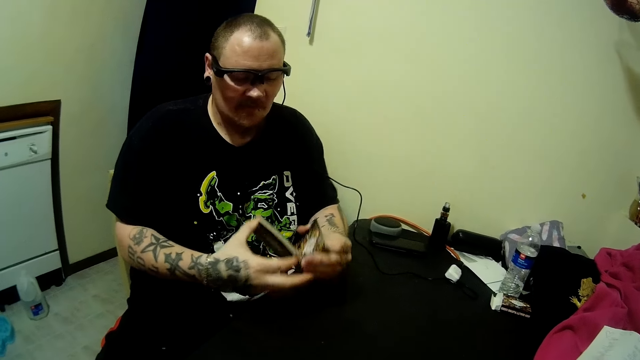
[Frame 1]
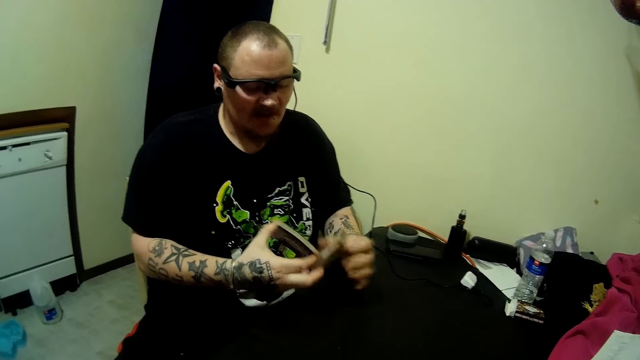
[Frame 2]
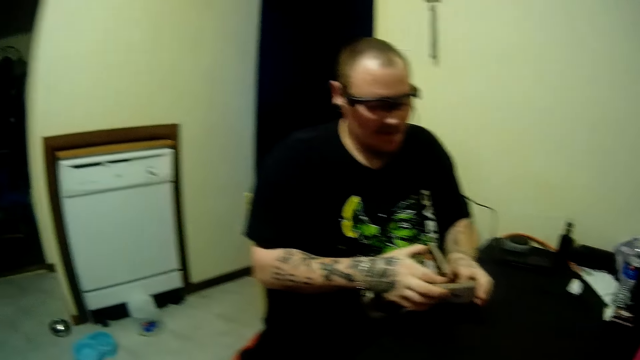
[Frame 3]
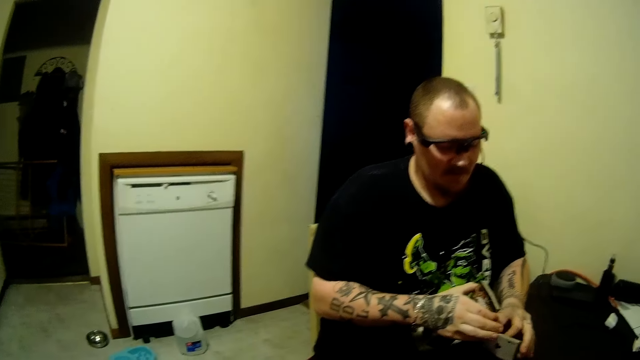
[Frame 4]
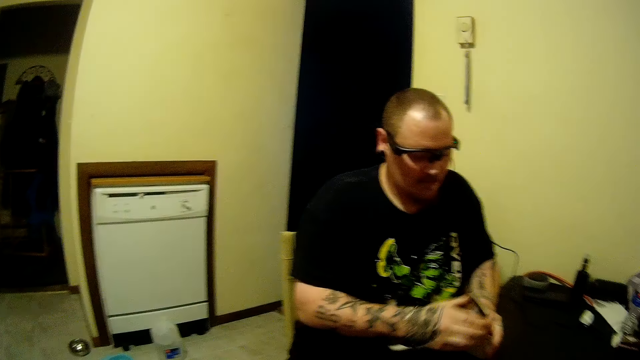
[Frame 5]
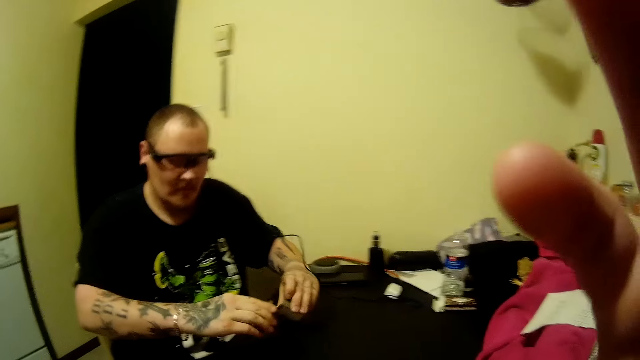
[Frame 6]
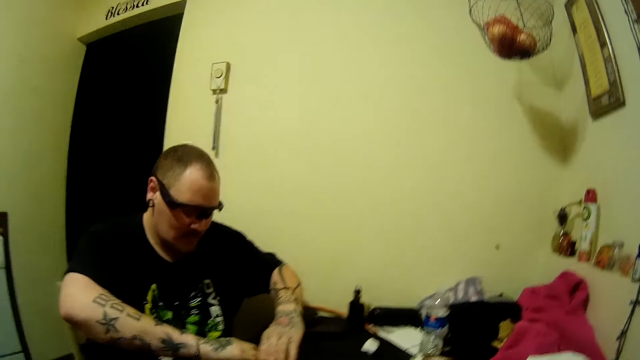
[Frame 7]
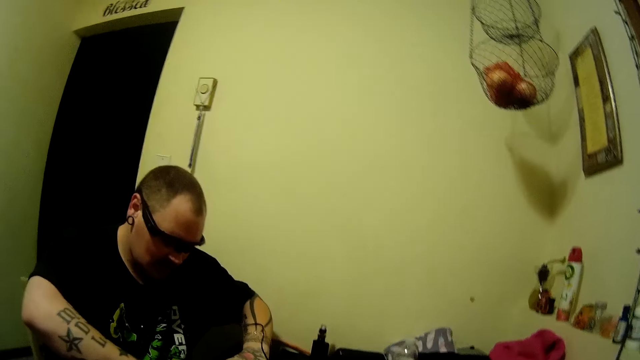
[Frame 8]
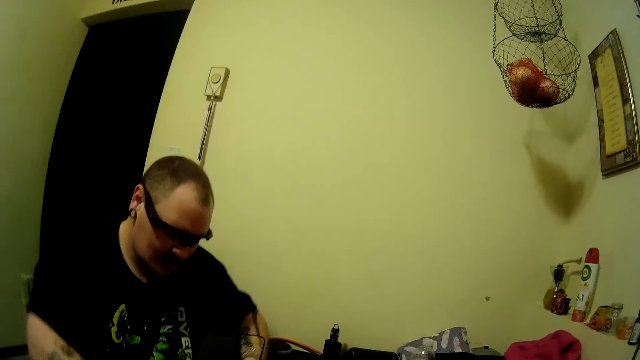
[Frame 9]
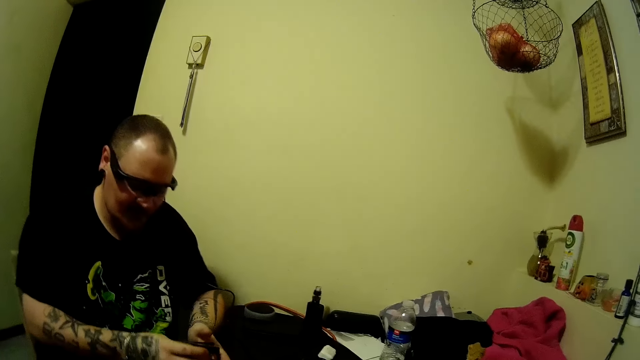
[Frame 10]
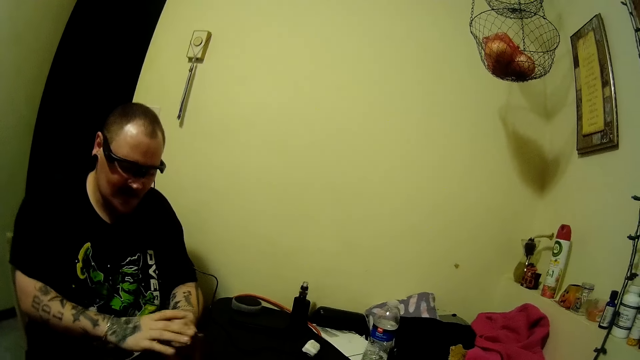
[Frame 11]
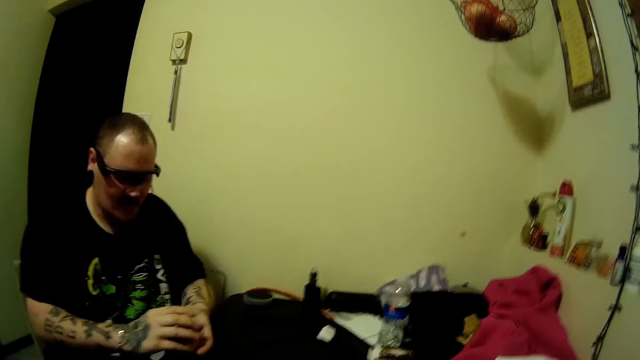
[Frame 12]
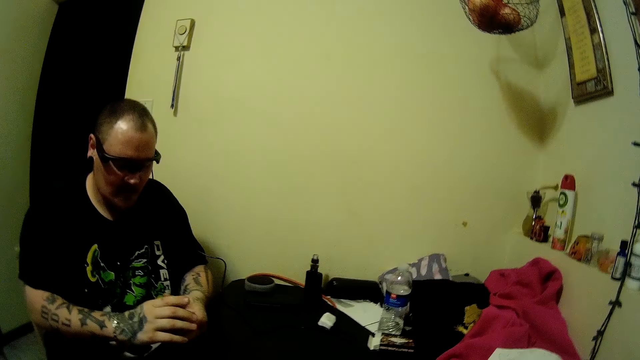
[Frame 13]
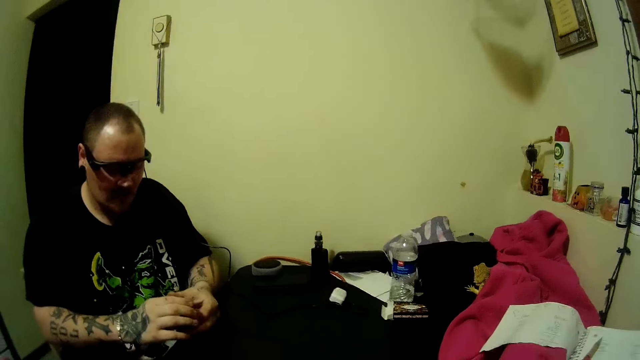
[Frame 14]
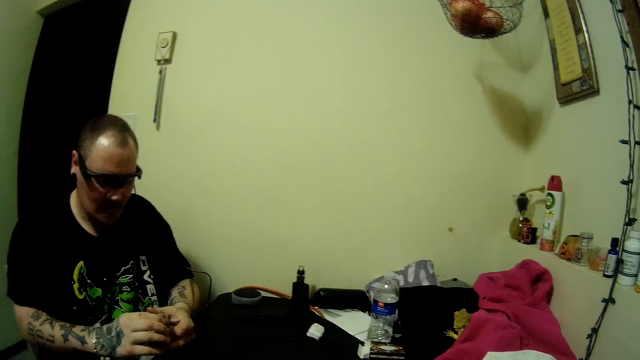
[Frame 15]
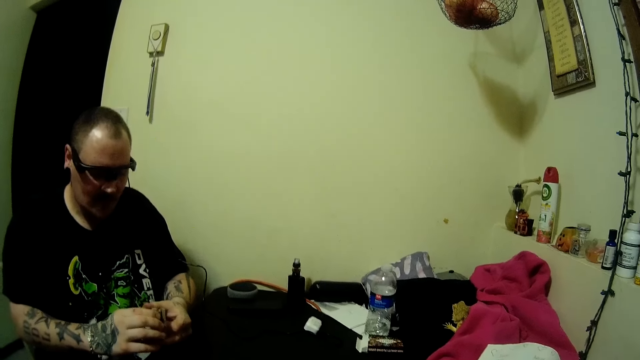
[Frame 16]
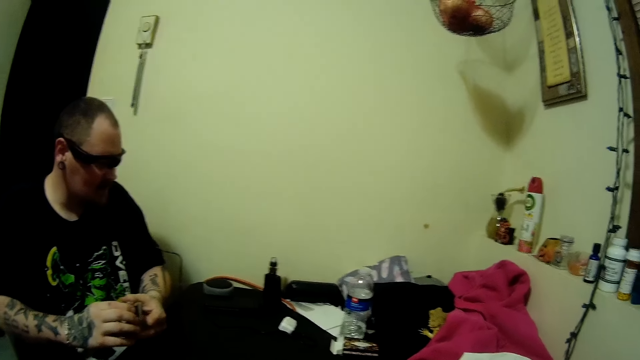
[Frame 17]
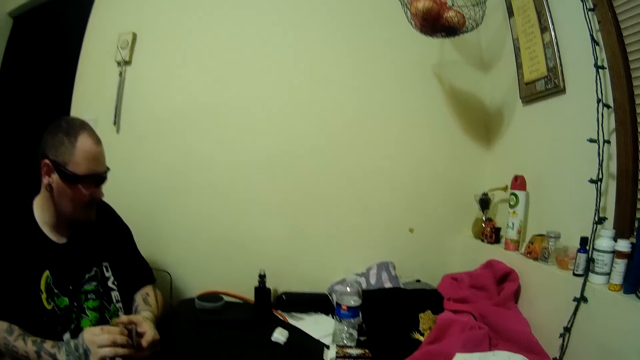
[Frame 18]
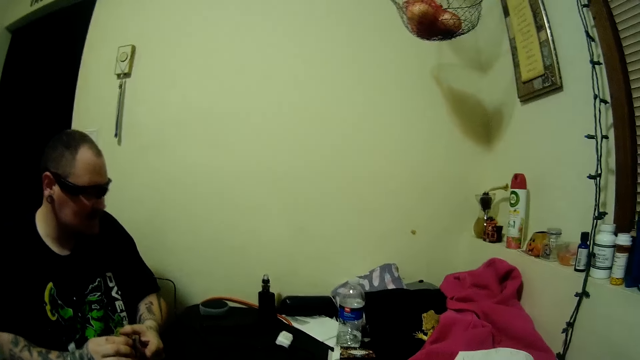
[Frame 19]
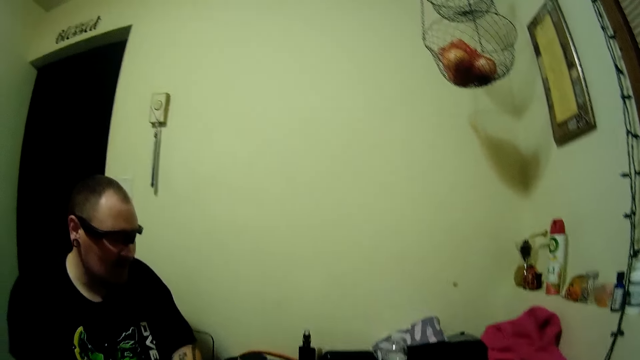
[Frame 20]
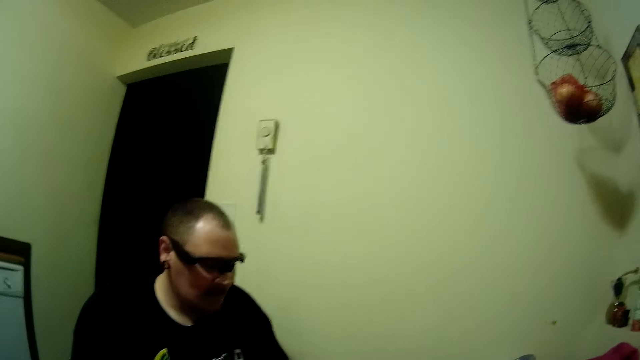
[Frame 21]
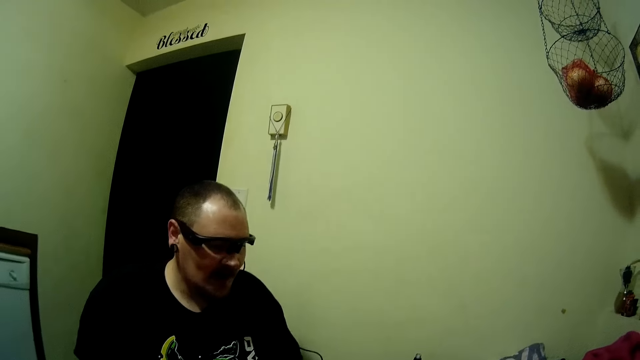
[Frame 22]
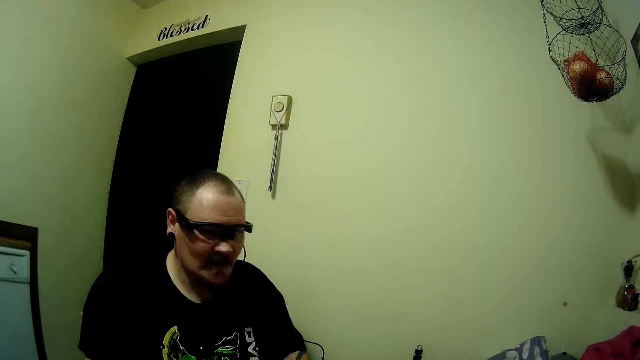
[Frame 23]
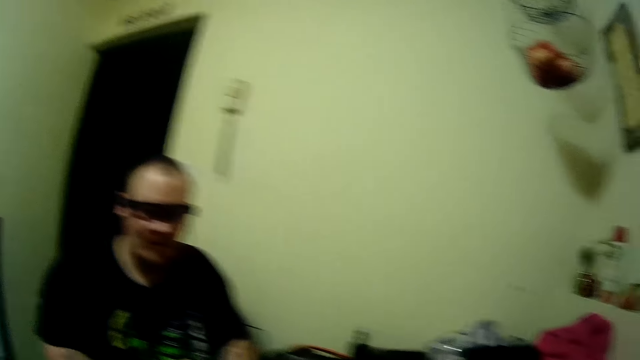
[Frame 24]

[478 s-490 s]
The camera wearer adjusts the camera with his right hand. They raise her hand.

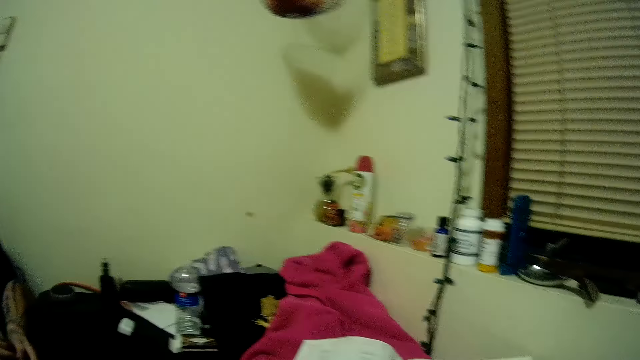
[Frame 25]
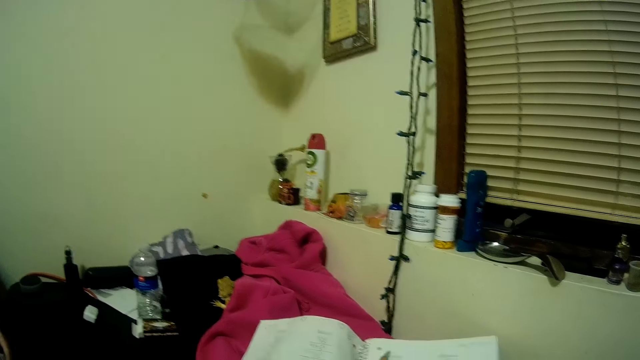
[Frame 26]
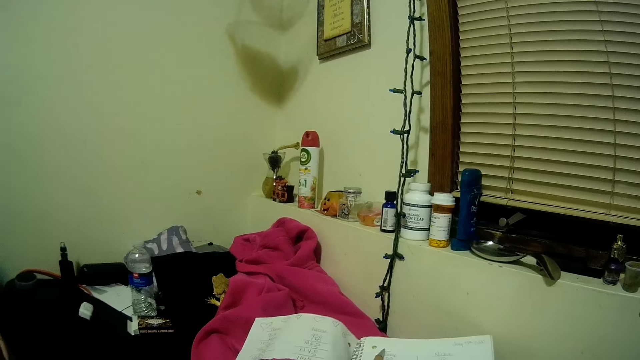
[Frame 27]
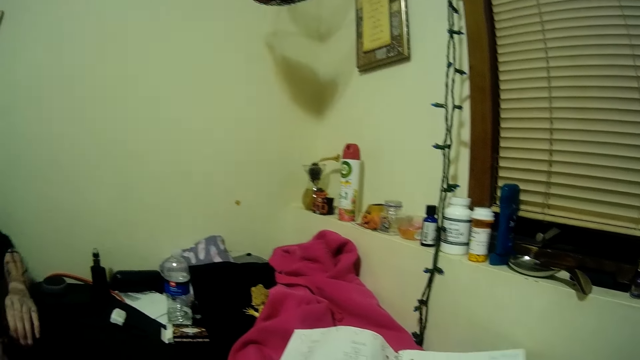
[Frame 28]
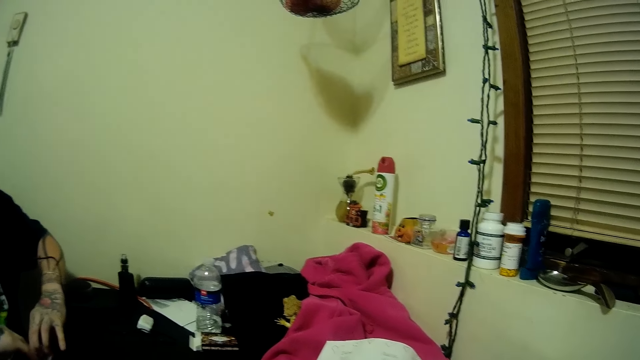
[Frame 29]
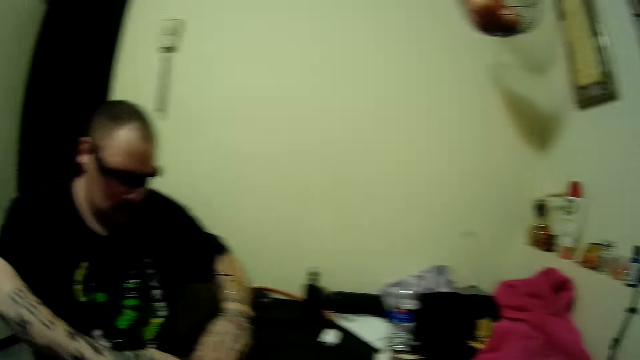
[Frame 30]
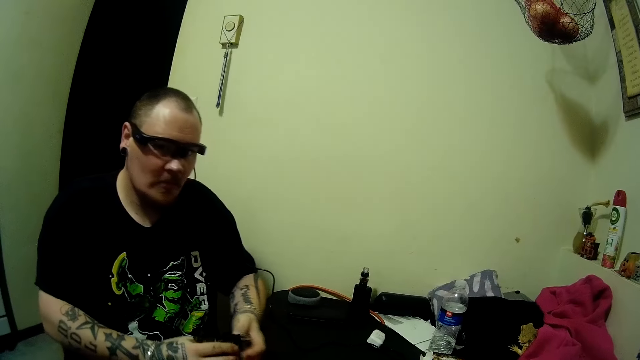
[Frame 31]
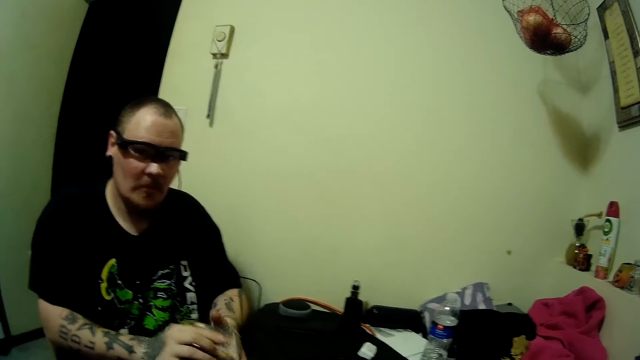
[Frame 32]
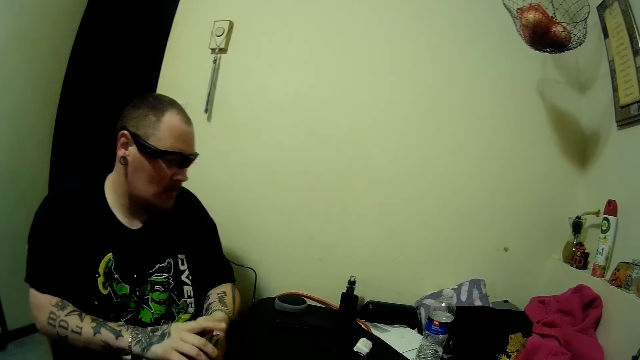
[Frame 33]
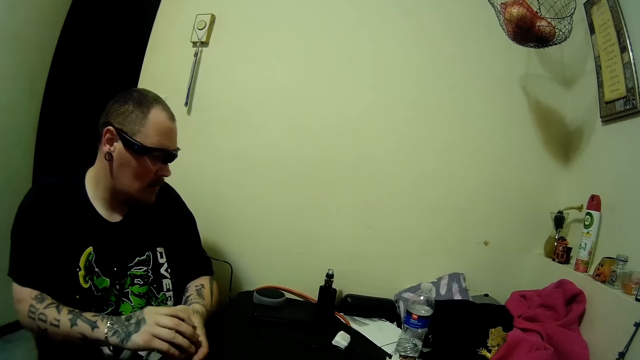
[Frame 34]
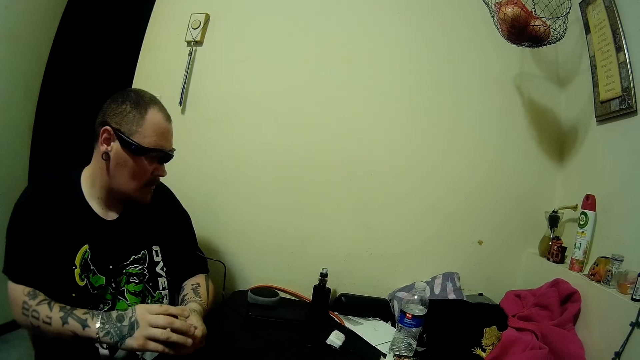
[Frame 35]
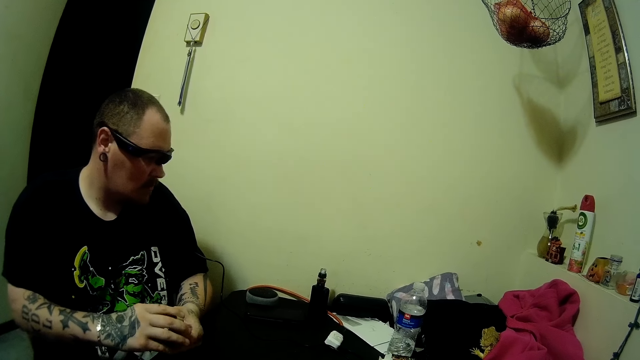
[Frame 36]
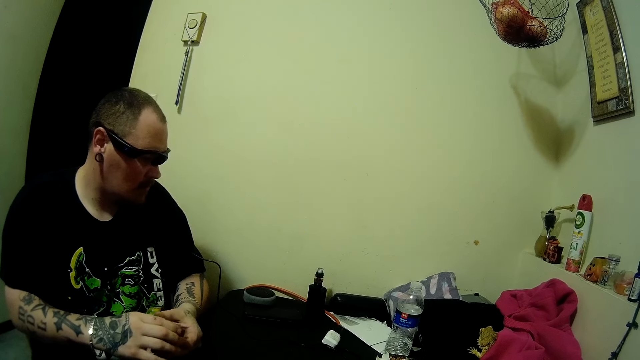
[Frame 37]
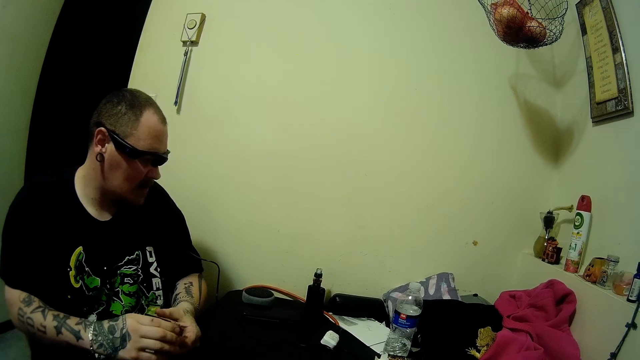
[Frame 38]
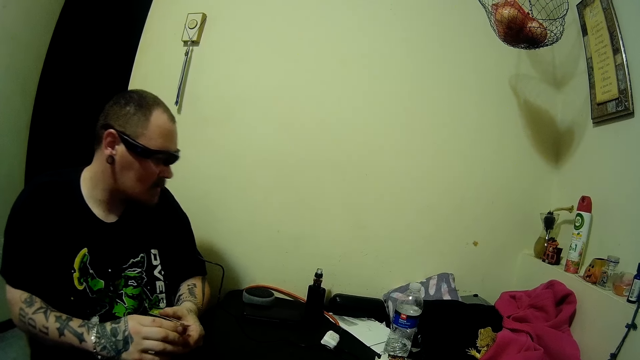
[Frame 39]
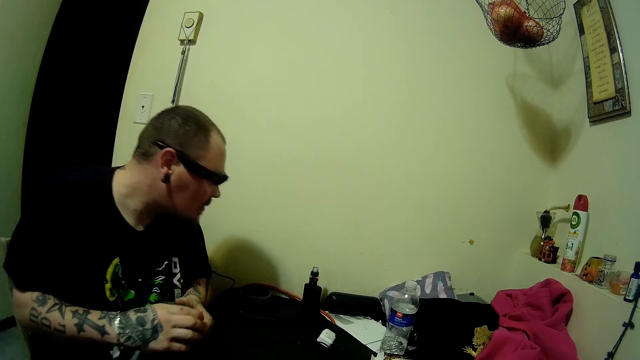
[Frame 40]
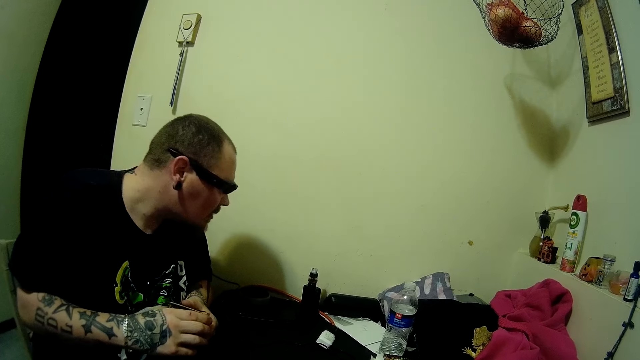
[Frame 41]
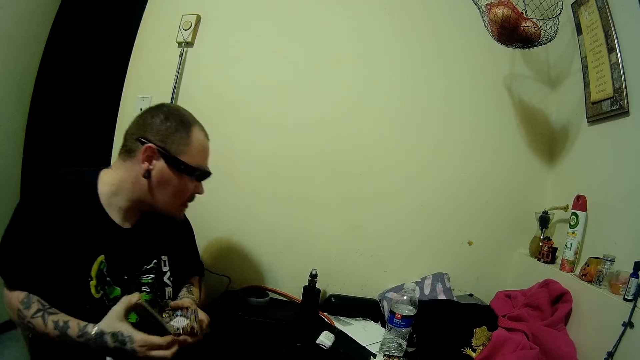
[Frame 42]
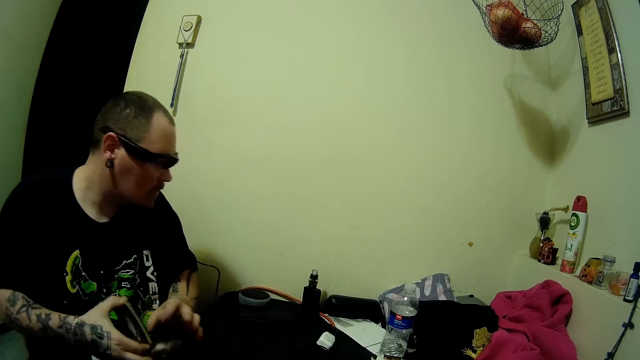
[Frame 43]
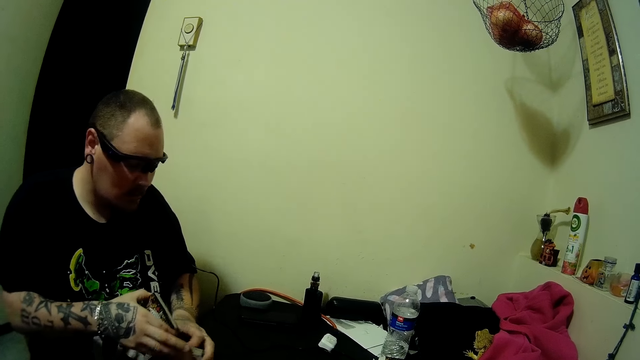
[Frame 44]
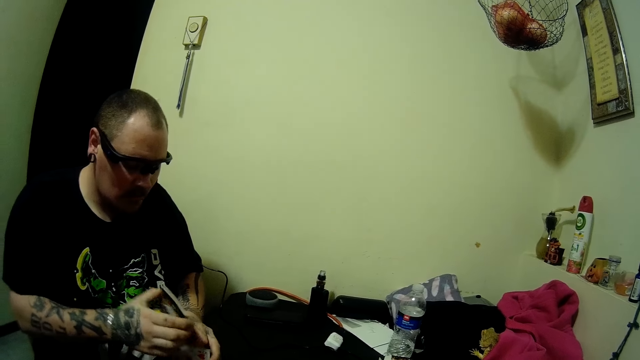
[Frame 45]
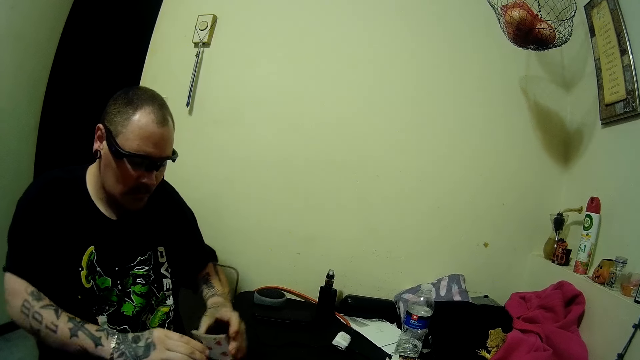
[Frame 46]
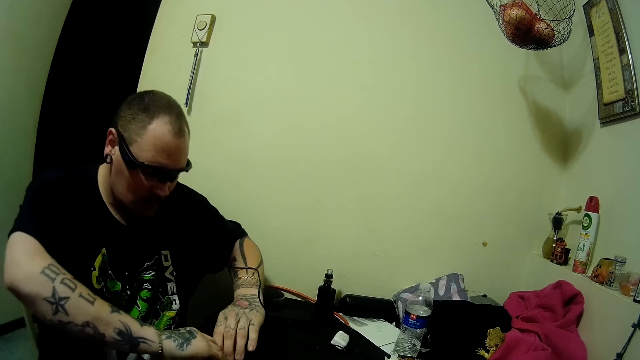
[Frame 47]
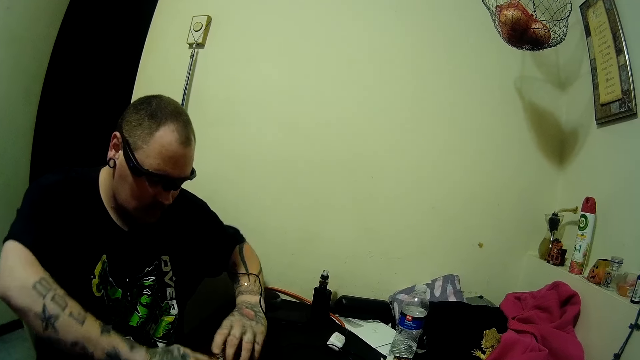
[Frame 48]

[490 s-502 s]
The man looks at the table.
